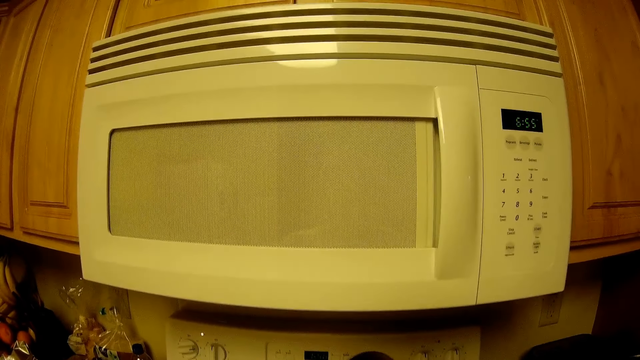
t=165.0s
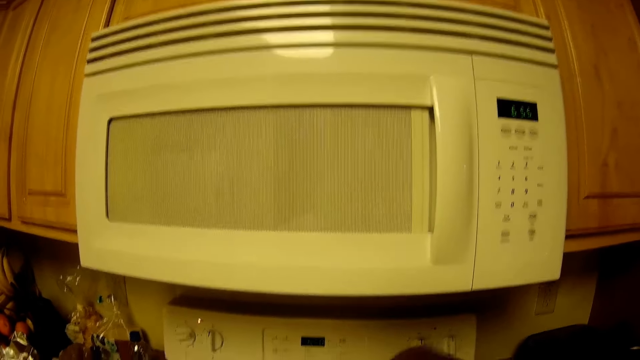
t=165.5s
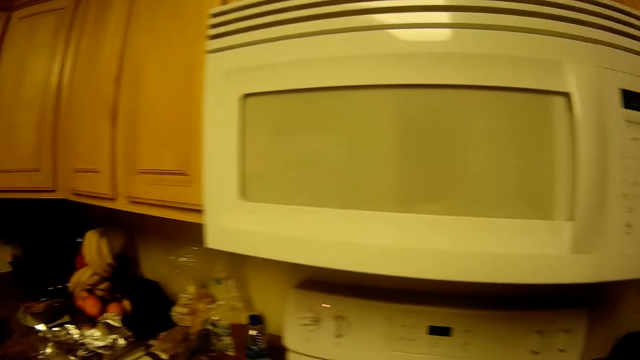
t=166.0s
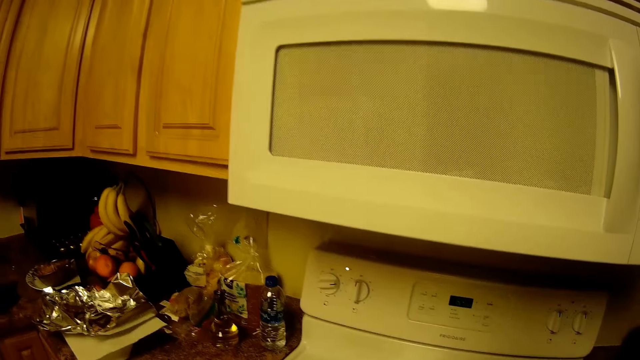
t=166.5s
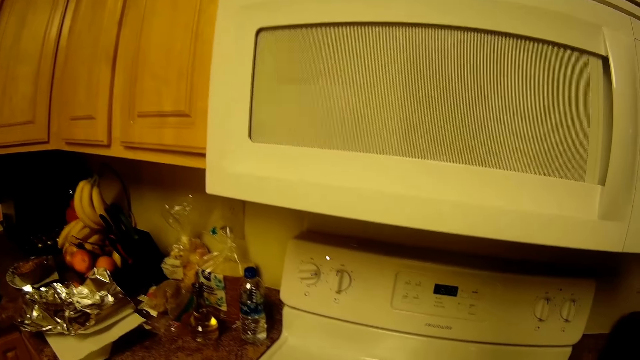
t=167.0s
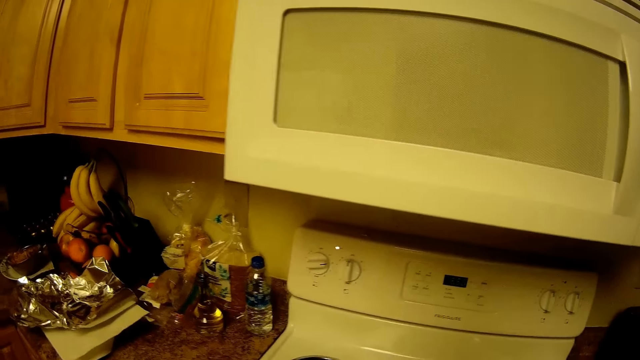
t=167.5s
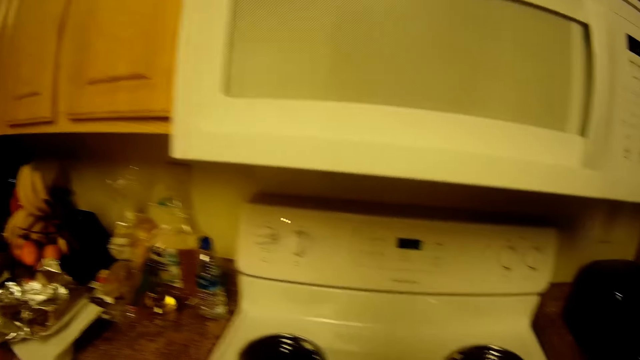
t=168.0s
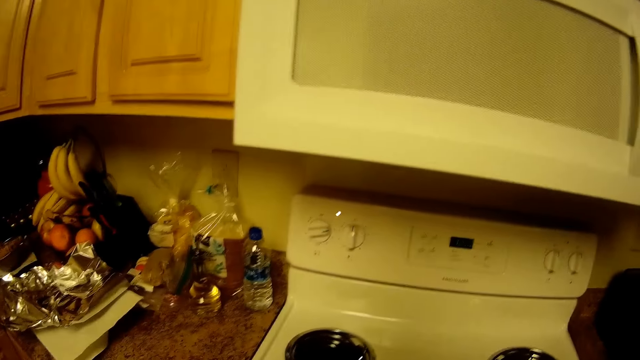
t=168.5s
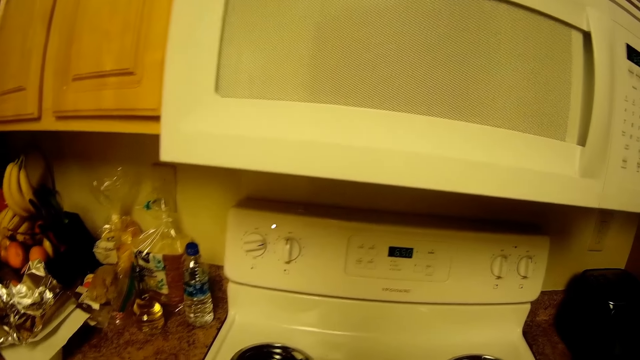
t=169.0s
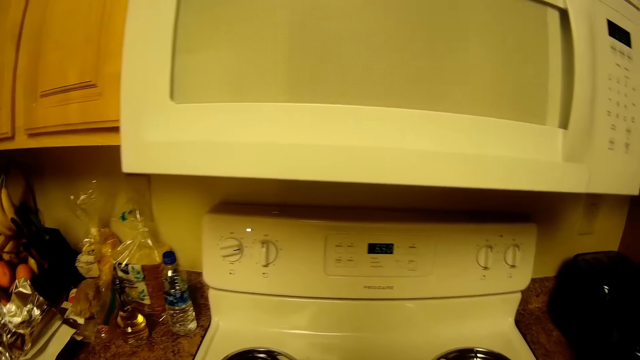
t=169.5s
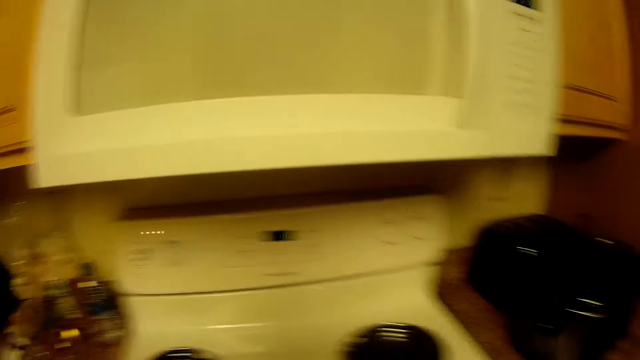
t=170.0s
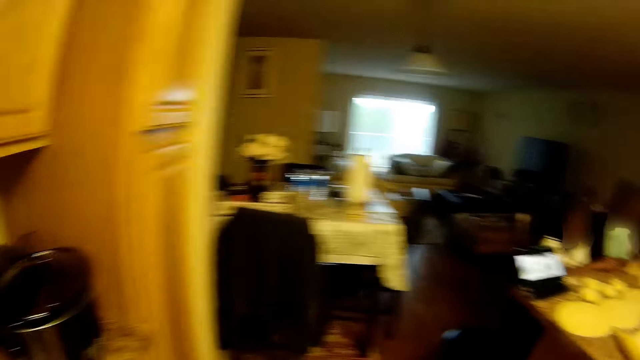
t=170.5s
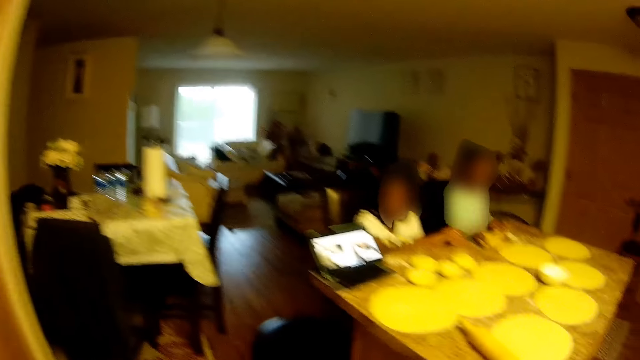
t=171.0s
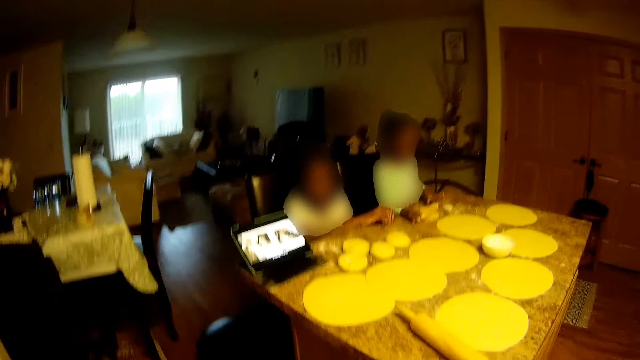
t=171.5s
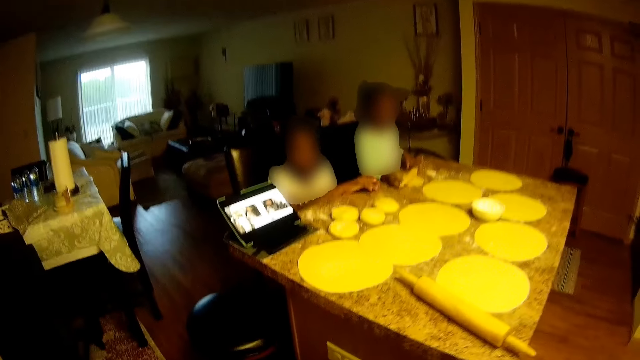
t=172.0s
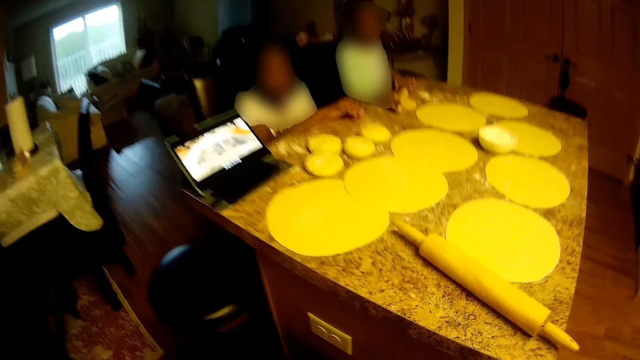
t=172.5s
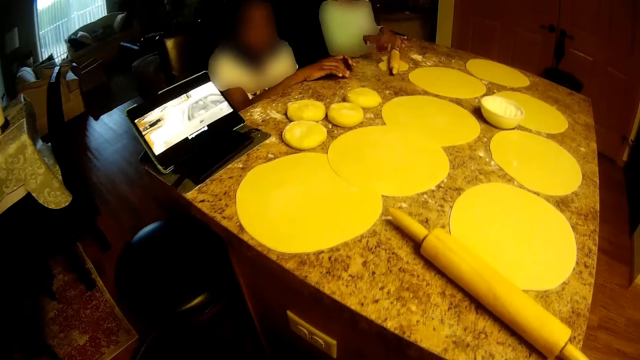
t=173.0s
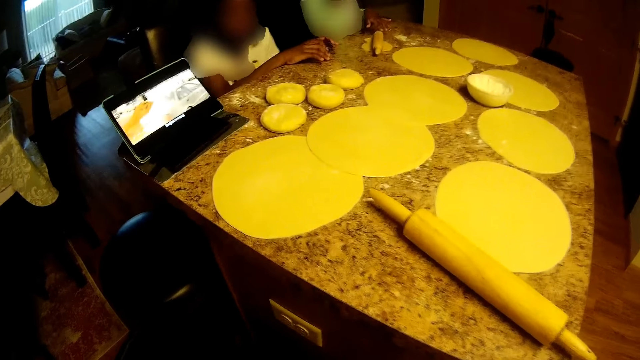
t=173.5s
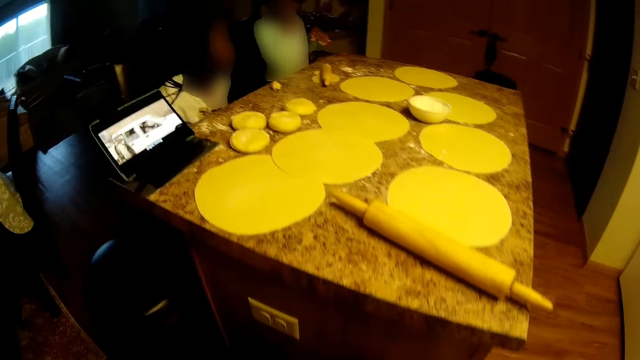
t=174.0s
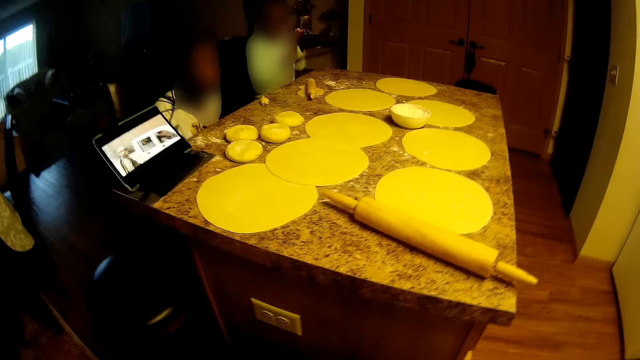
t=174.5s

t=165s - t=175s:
The camera wearer walks and looks around.

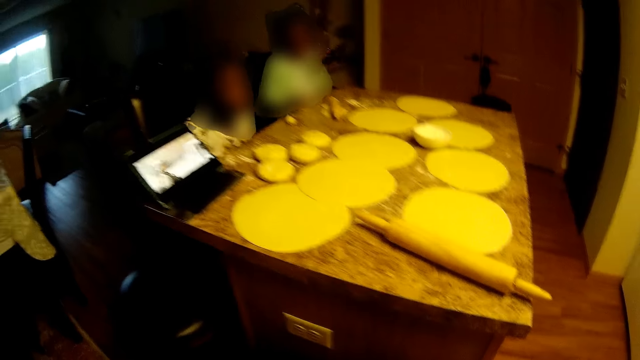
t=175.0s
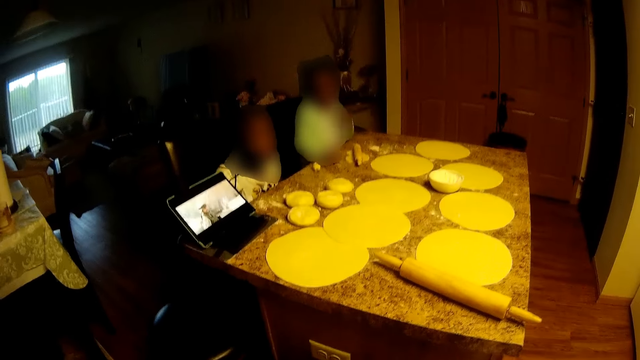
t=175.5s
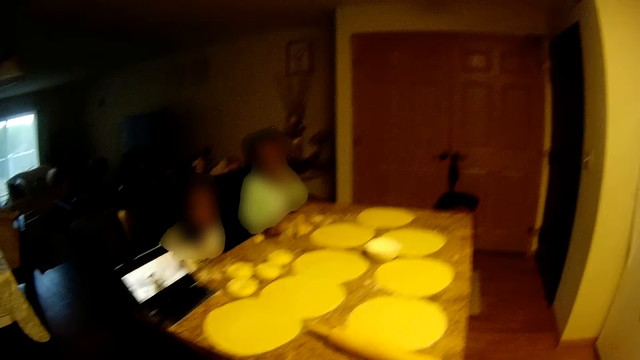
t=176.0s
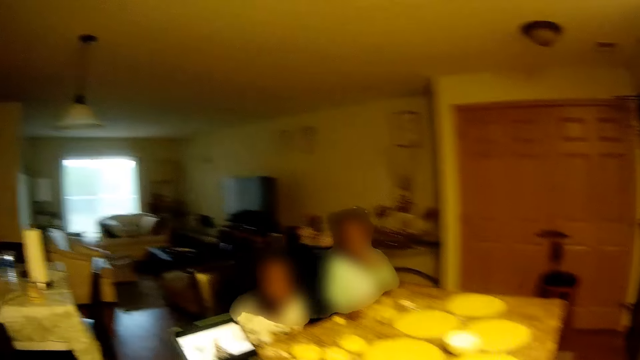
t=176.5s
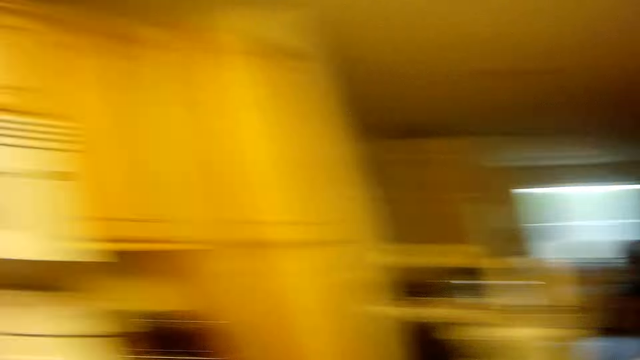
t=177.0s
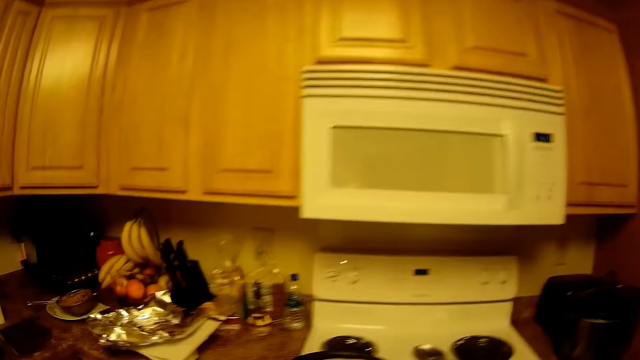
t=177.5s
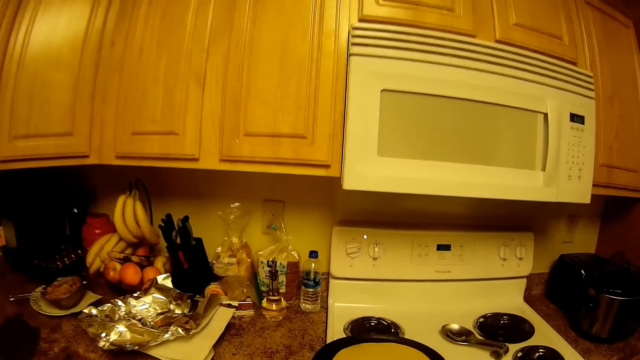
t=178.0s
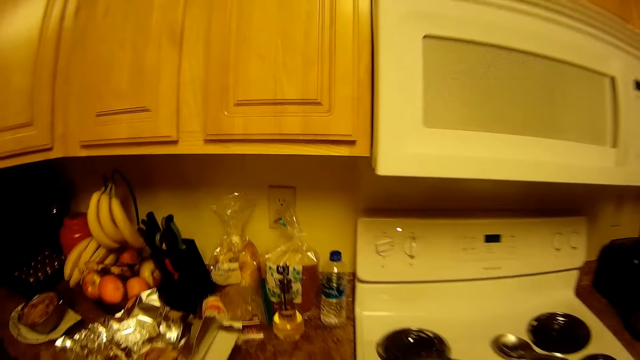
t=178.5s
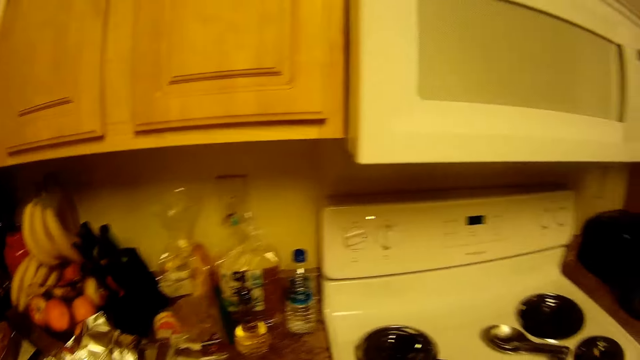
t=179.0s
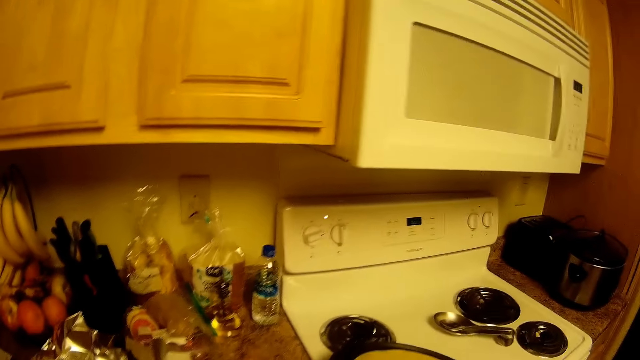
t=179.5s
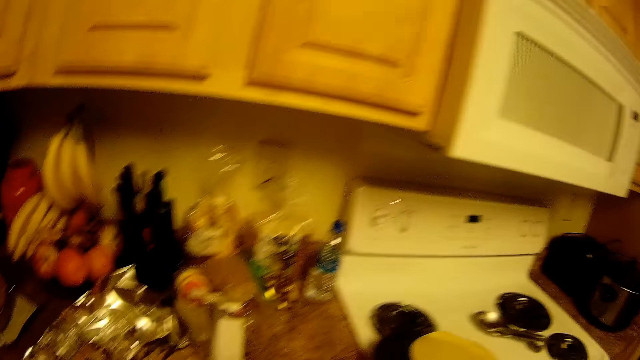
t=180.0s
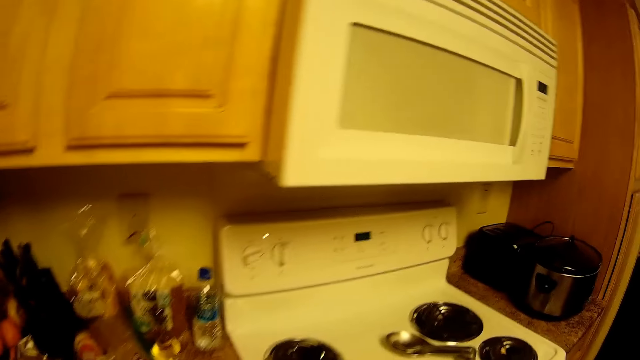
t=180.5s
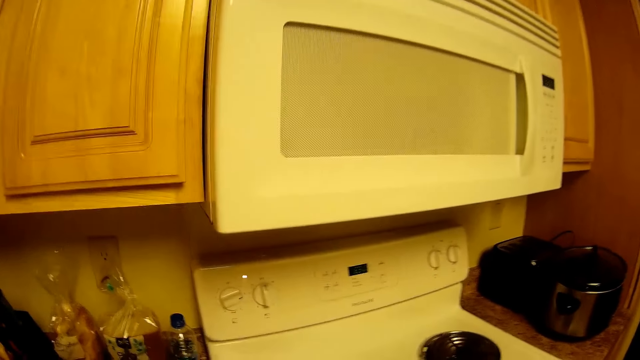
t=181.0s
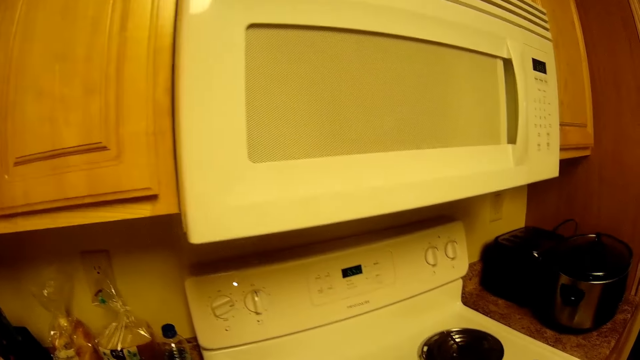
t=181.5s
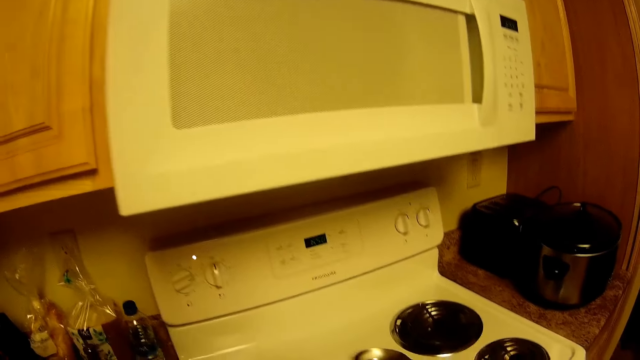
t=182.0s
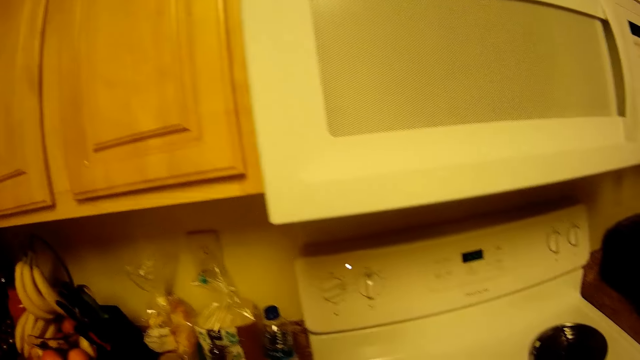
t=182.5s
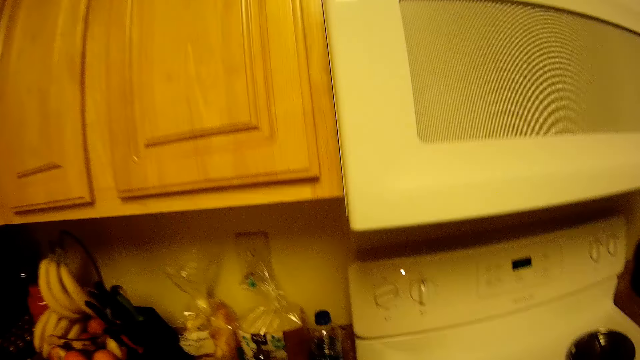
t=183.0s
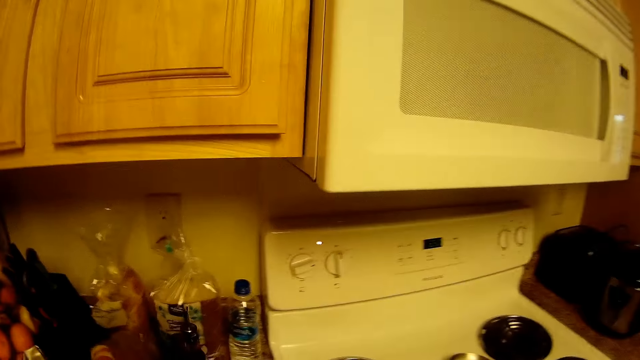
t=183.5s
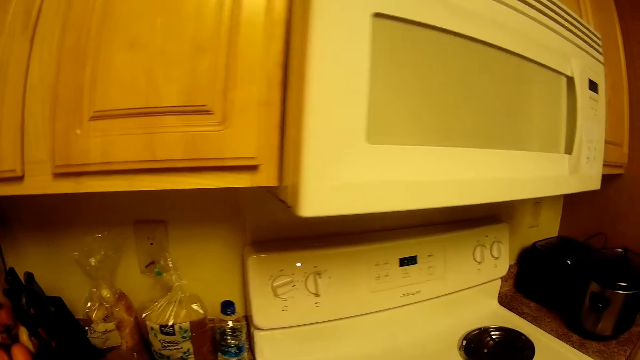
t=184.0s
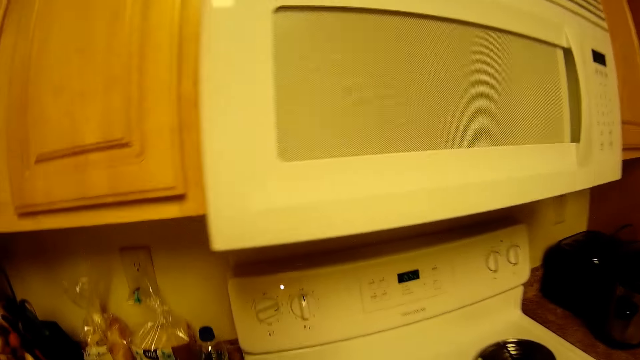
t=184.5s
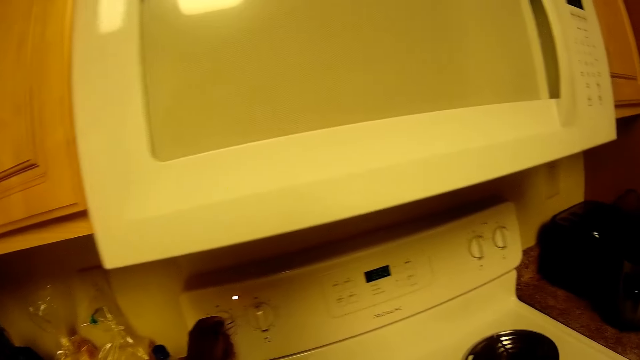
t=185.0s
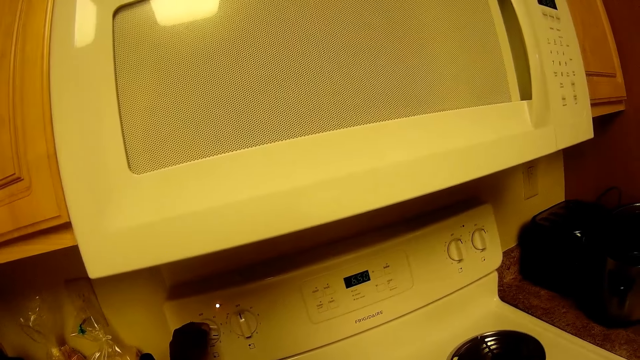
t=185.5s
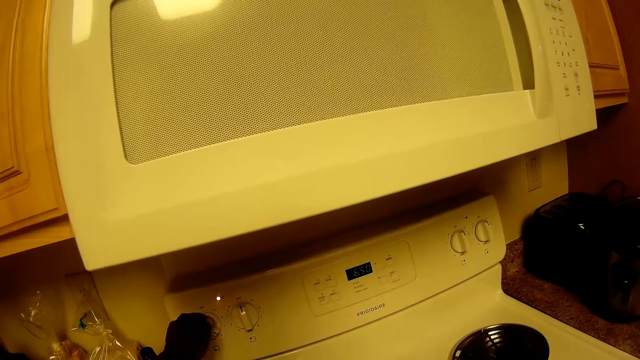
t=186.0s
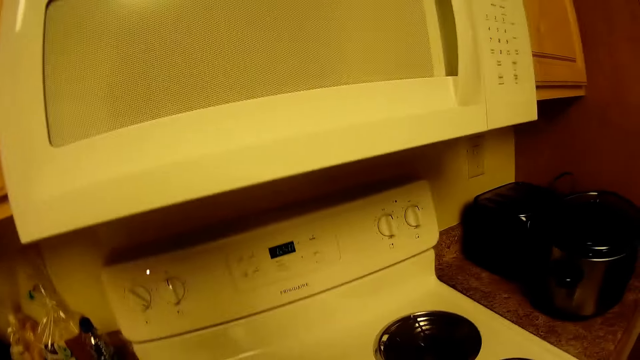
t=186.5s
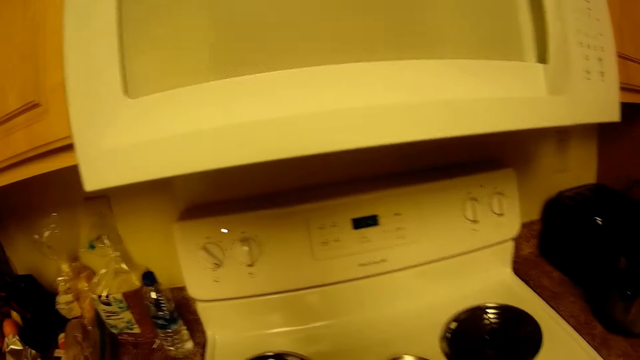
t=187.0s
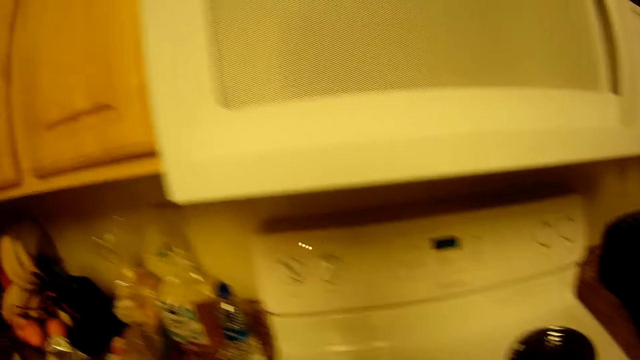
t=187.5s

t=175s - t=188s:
The camera wearer looks around. She holds the fry pan with her left hand. She turns the oven knob with her left hand.
